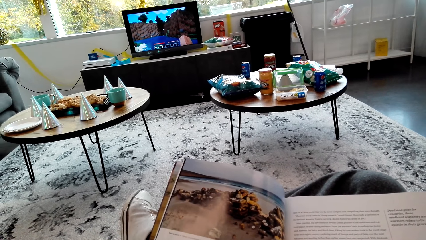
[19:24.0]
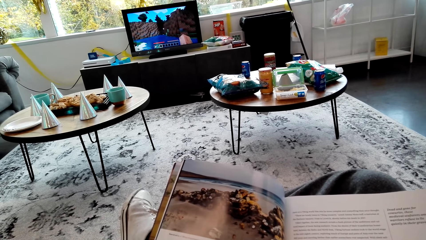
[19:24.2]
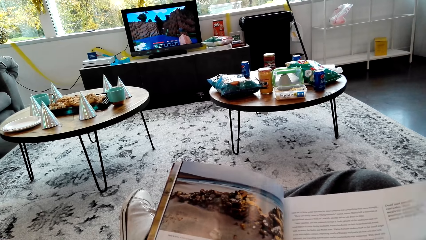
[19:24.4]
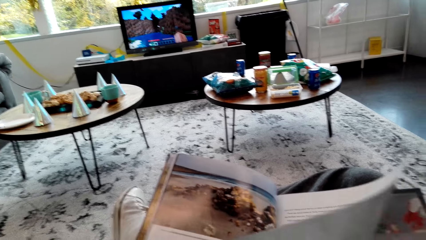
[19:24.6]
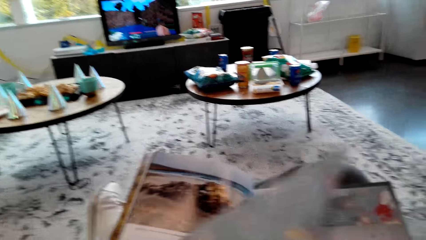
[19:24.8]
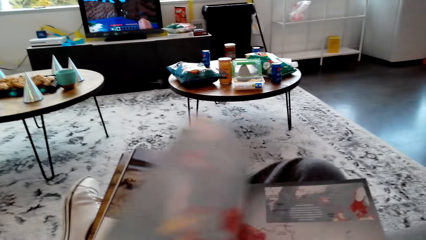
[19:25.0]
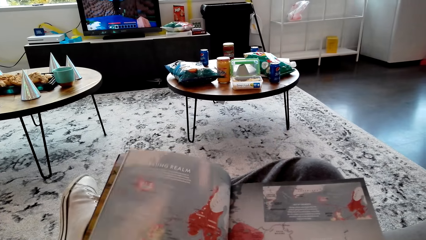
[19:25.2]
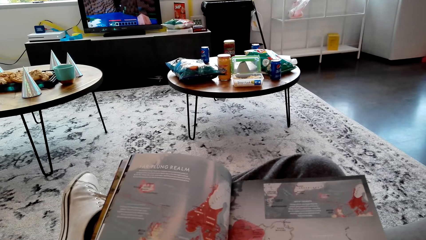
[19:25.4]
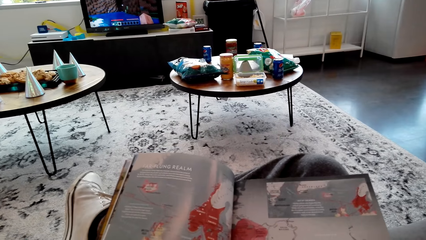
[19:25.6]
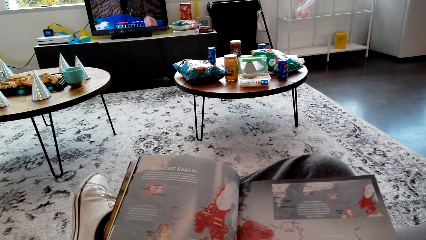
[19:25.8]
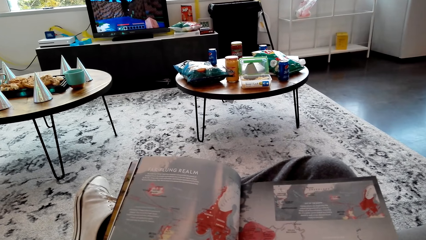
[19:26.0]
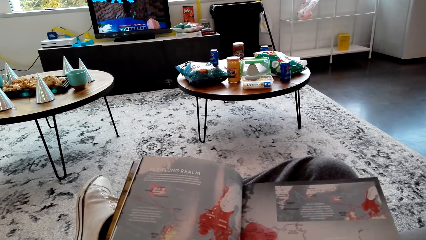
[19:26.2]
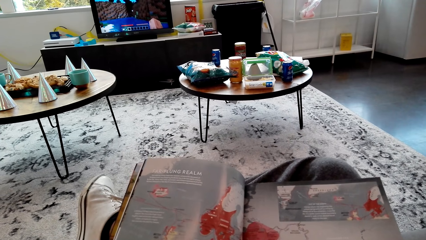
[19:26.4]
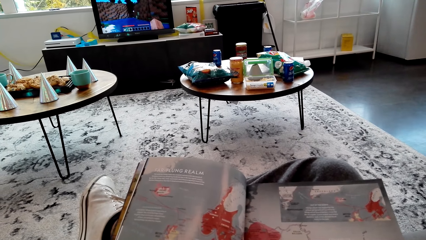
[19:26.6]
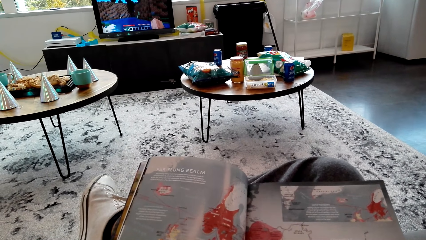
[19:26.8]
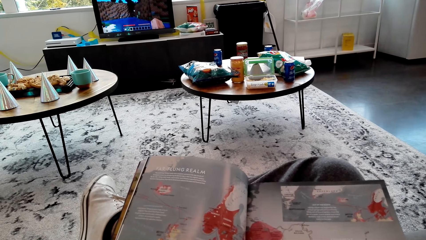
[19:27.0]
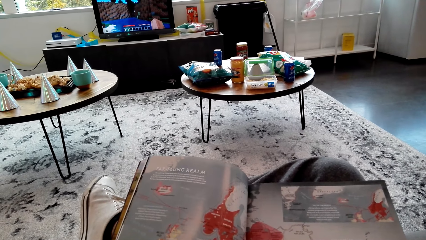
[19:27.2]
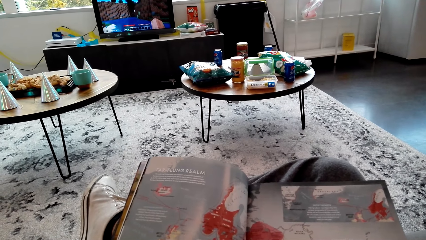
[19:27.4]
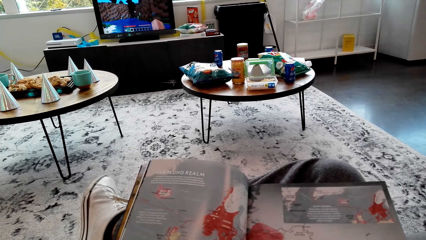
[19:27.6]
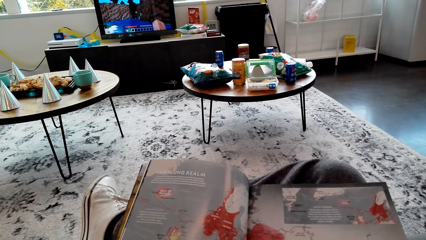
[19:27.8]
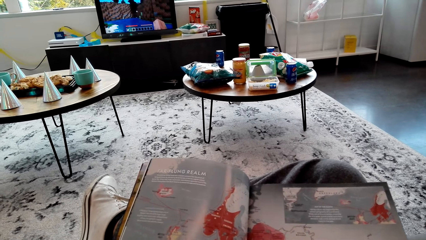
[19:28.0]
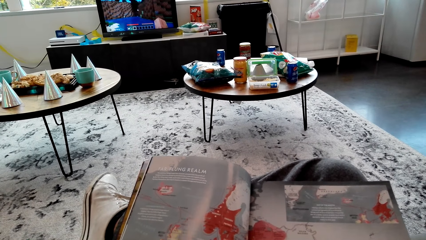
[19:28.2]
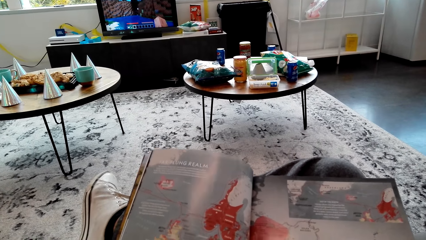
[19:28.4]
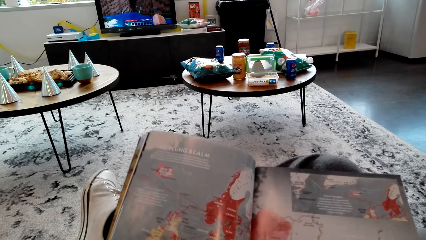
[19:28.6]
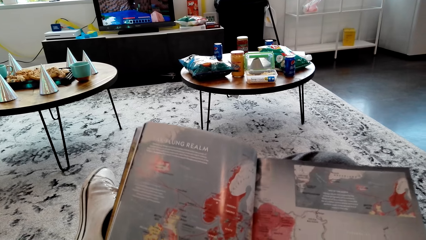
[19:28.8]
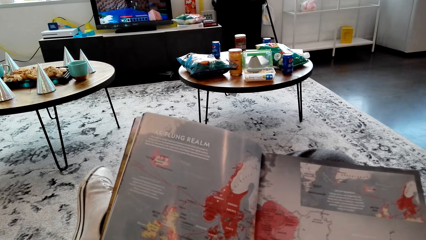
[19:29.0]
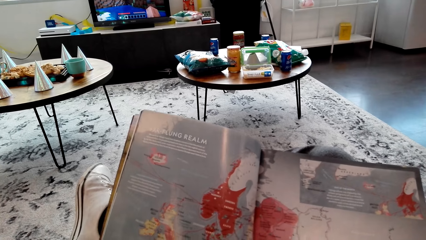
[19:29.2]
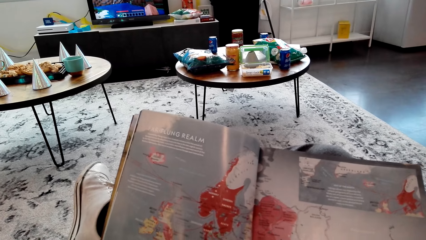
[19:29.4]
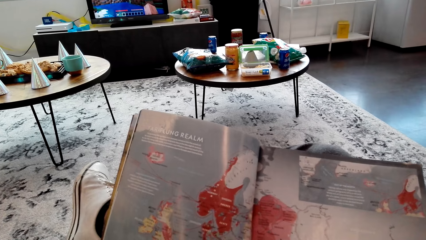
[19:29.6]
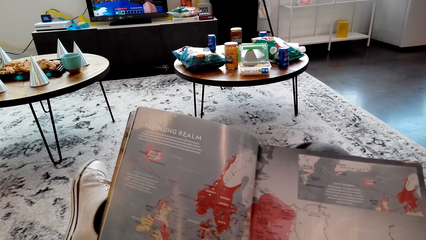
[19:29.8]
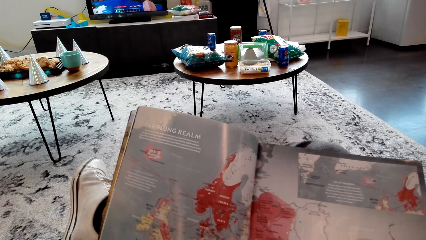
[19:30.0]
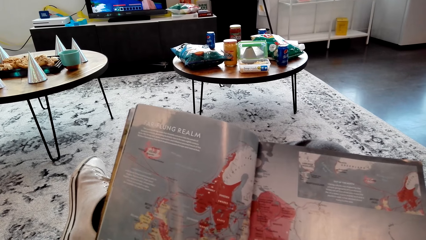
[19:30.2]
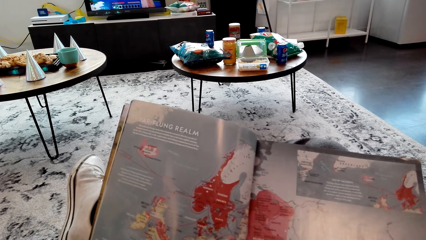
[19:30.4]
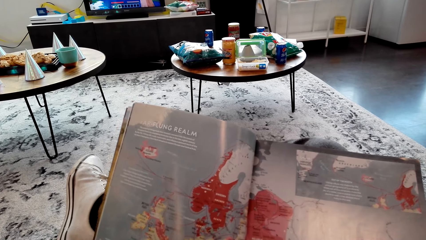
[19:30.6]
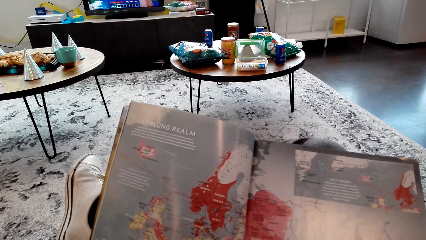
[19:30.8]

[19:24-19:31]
The camera wearer opens pages of the book. They read the book.

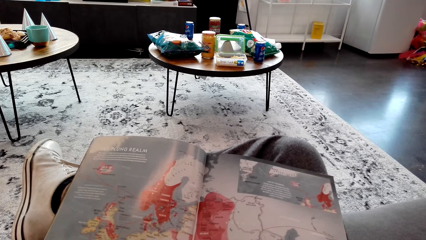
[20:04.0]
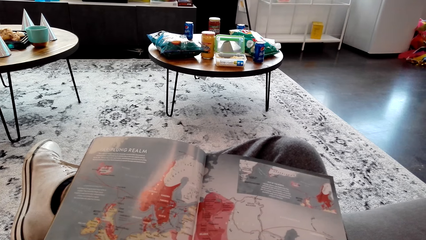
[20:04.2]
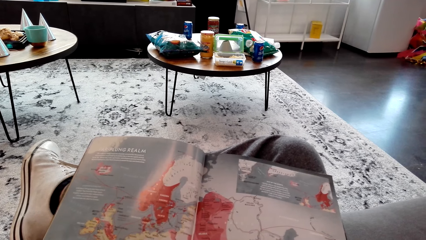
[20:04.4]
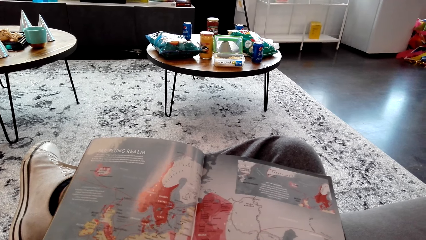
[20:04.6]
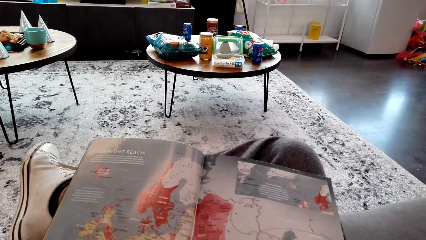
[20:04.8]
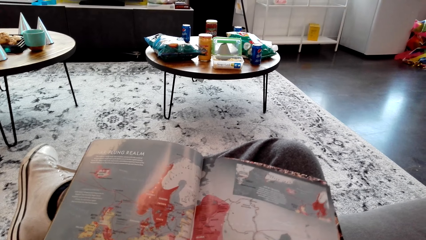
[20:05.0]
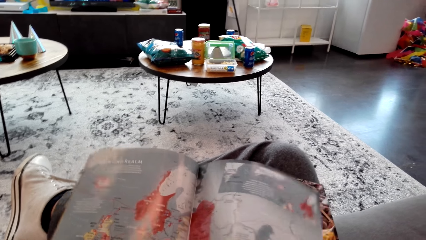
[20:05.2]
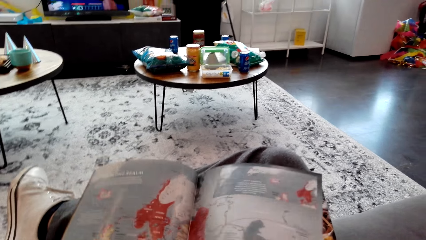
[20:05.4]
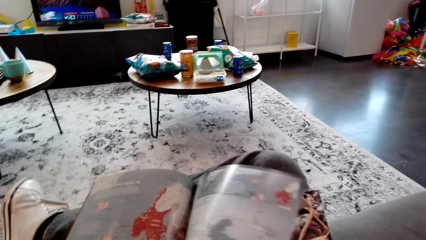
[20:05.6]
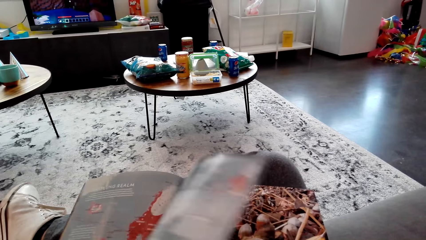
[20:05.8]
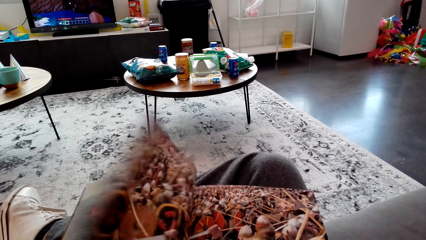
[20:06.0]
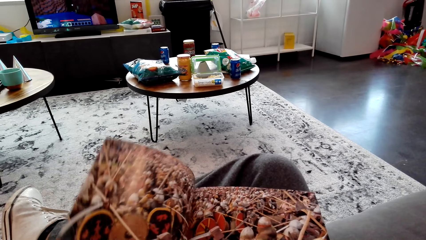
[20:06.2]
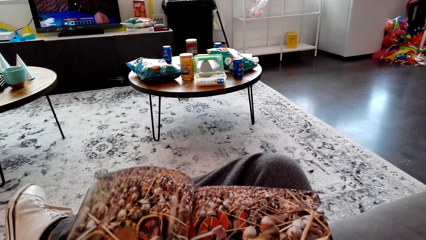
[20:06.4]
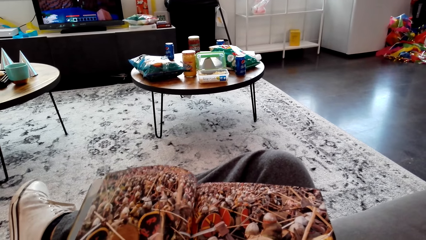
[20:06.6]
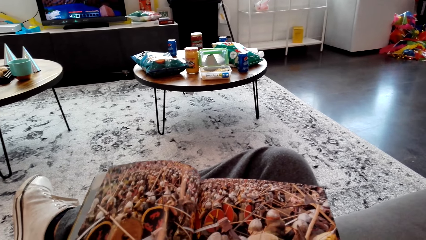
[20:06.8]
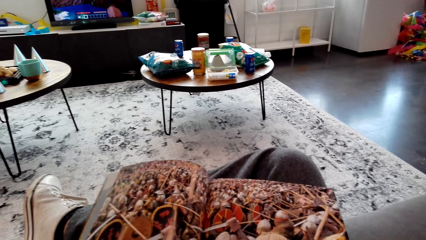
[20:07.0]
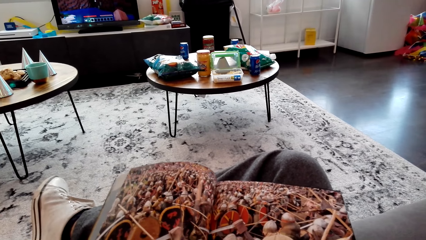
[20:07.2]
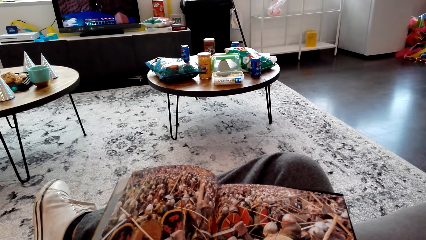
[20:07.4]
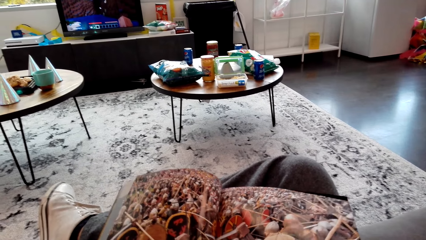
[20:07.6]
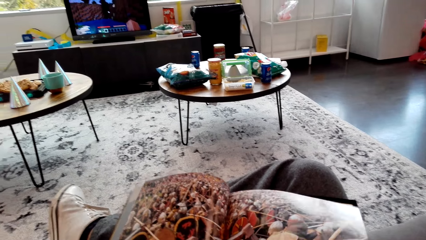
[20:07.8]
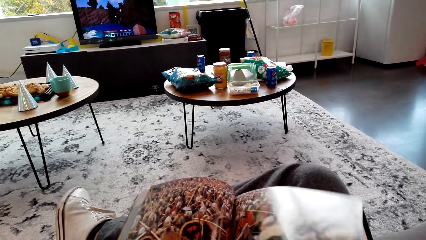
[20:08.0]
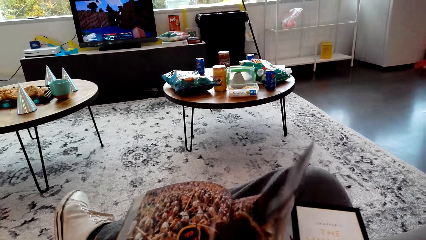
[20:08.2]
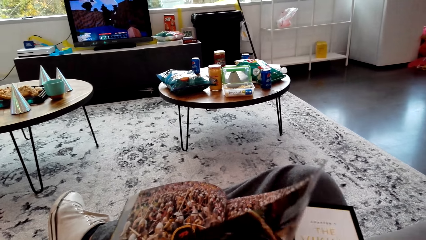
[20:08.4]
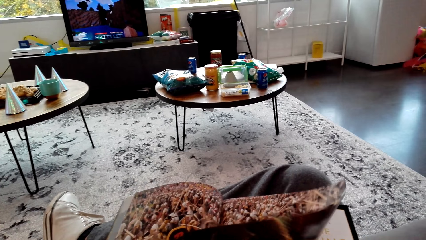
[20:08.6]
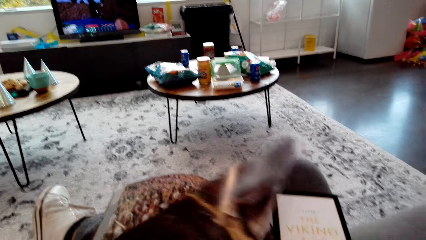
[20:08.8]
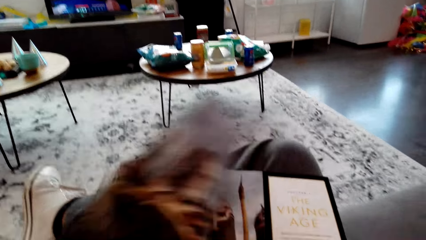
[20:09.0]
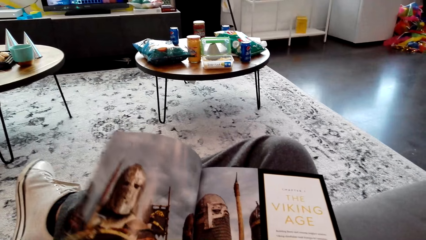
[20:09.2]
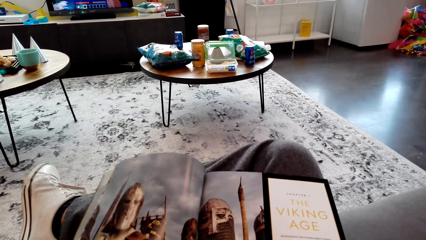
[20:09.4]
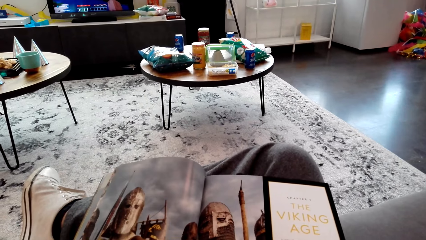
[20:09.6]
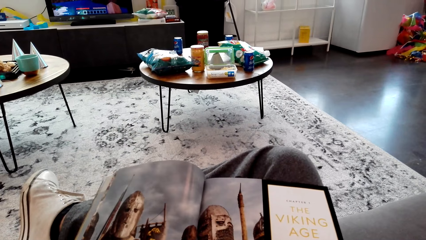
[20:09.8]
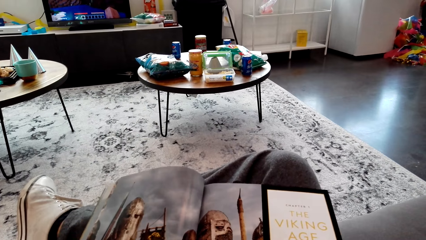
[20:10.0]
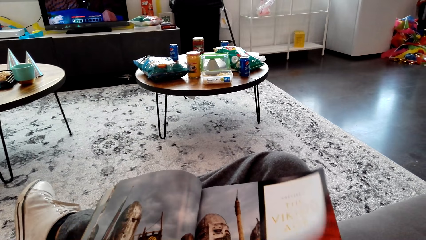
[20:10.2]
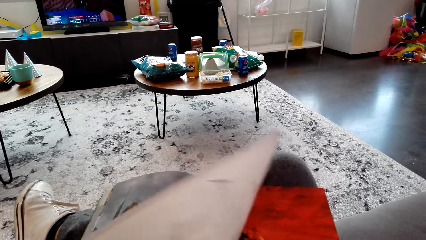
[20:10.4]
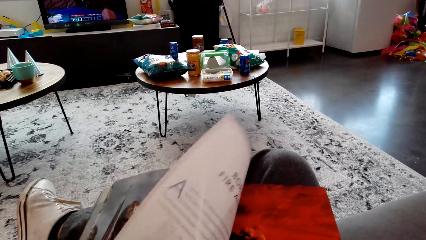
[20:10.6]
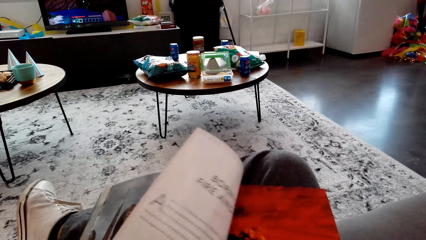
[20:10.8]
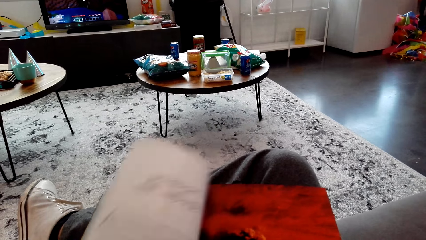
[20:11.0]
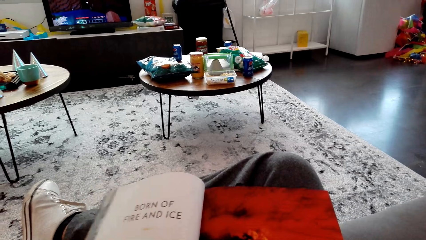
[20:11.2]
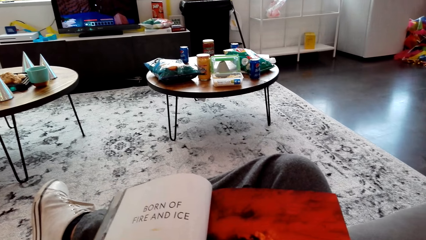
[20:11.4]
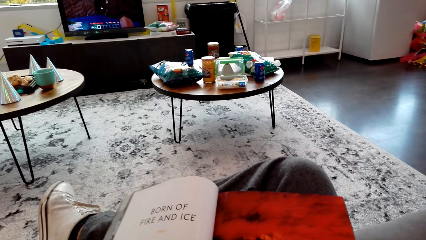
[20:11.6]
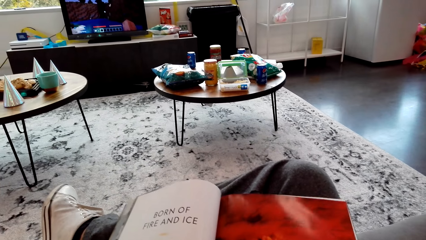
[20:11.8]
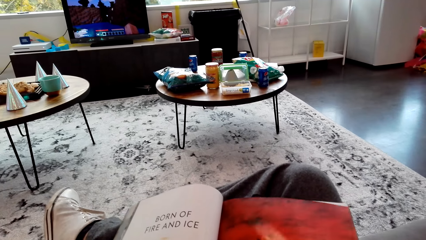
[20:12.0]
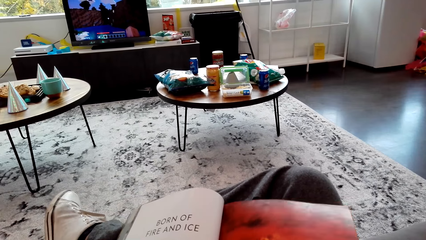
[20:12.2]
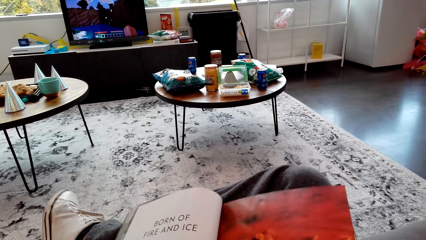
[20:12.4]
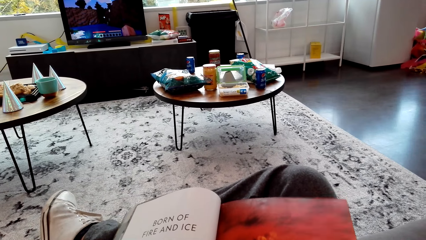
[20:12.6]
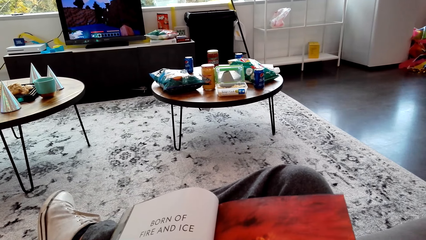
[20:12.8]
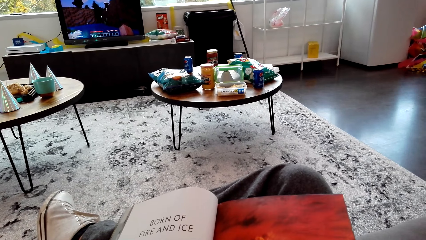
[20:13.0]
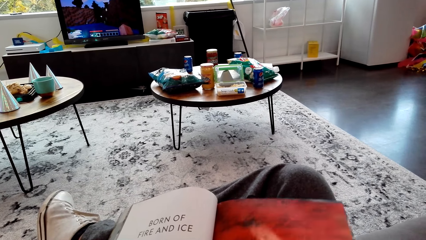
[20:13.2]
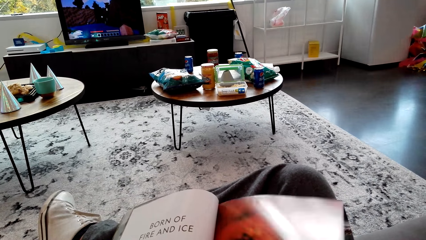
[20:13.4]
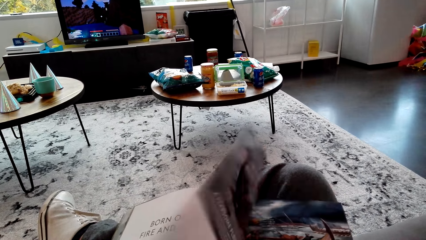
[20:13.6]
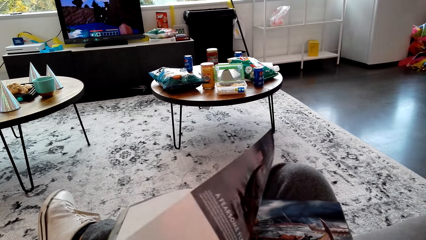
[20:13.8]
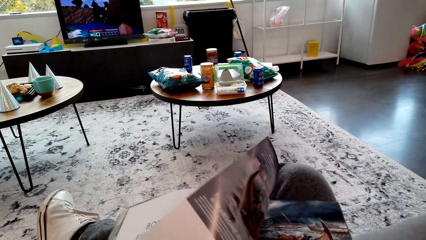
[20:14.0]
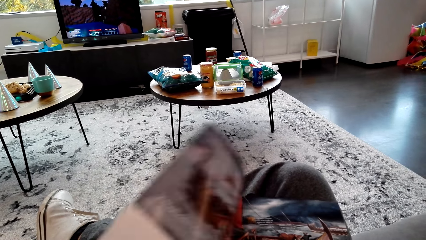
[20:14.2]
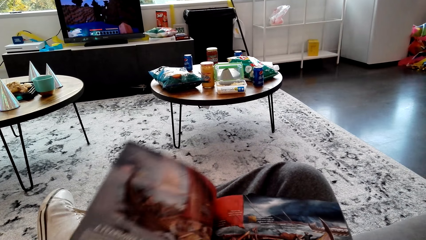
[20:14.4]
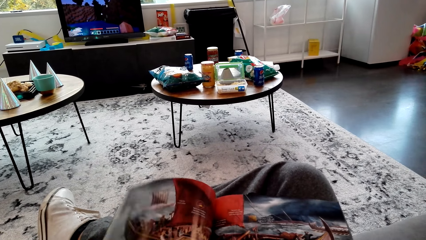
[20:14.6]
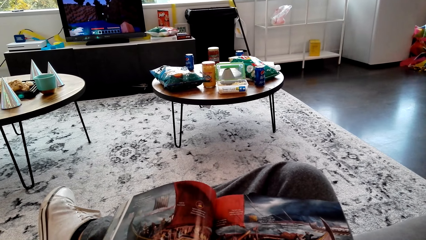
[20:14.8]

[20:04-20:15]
The camera wearer opens pages of the book.
